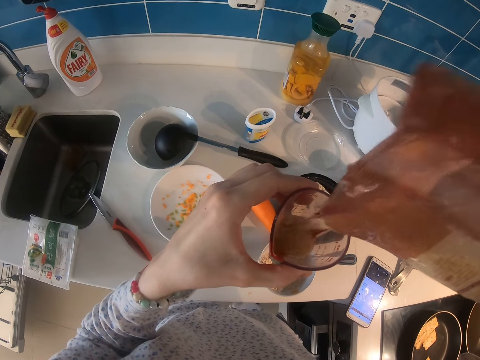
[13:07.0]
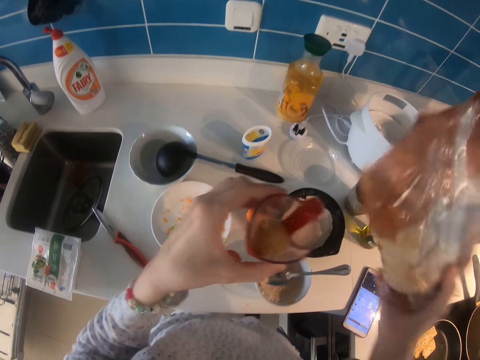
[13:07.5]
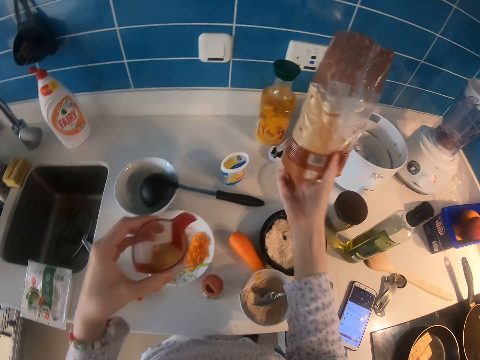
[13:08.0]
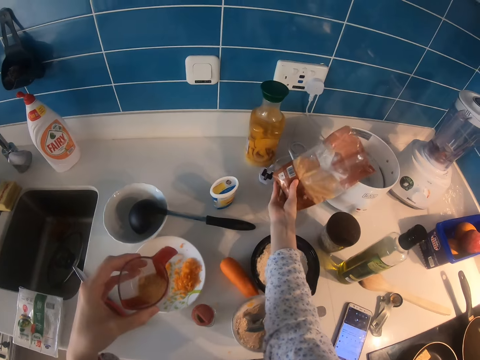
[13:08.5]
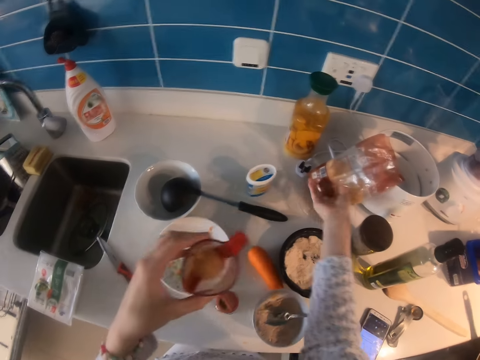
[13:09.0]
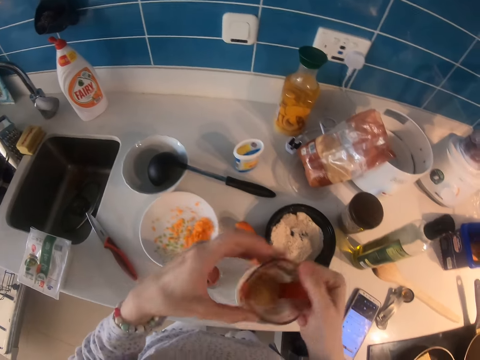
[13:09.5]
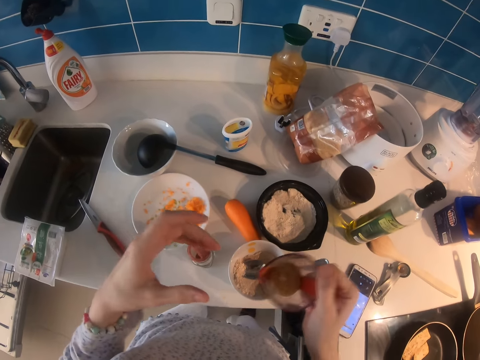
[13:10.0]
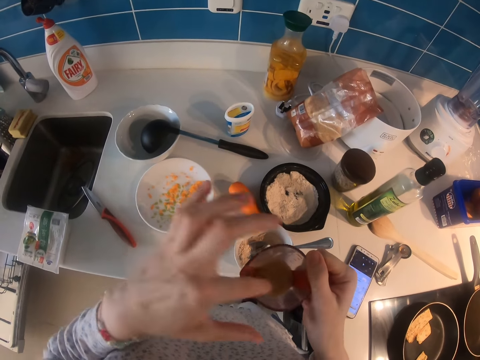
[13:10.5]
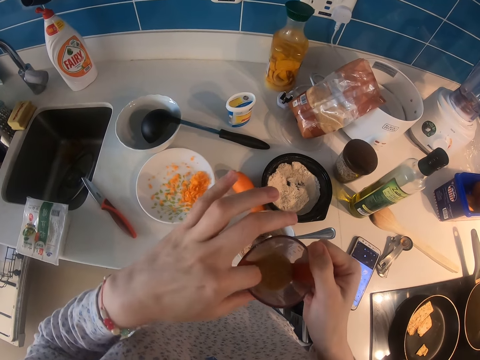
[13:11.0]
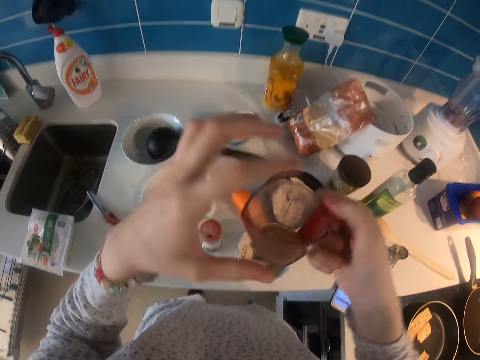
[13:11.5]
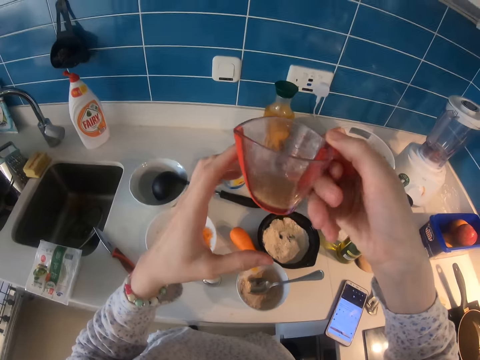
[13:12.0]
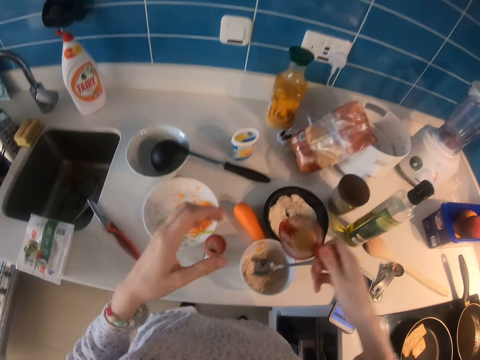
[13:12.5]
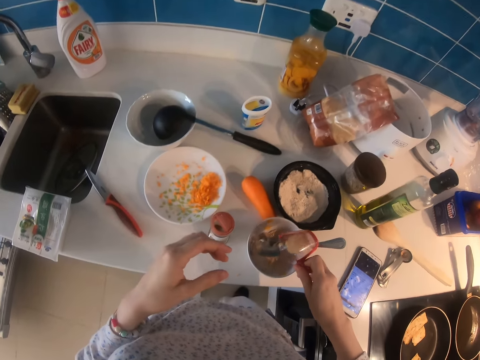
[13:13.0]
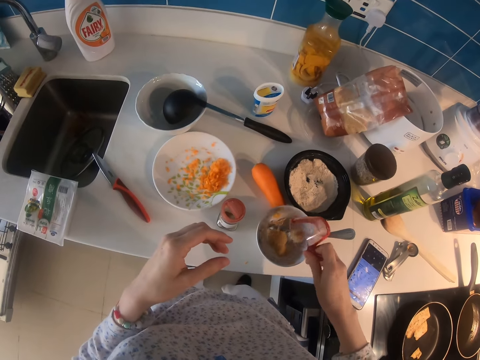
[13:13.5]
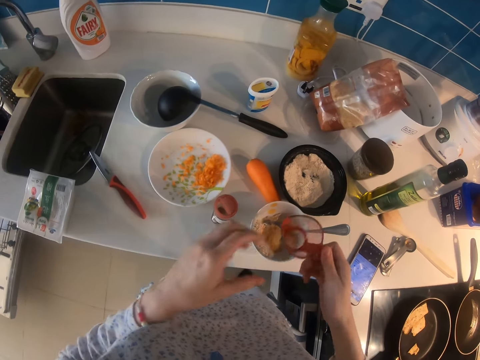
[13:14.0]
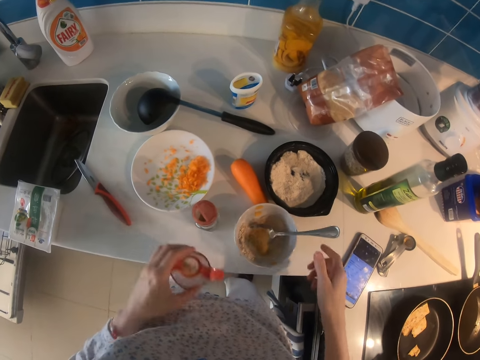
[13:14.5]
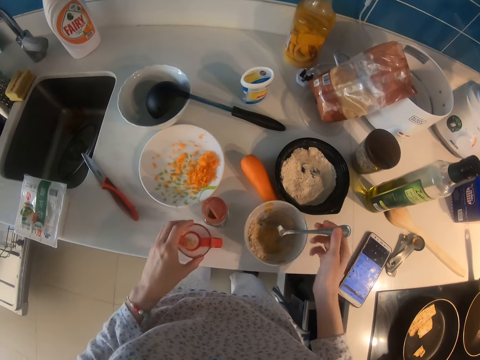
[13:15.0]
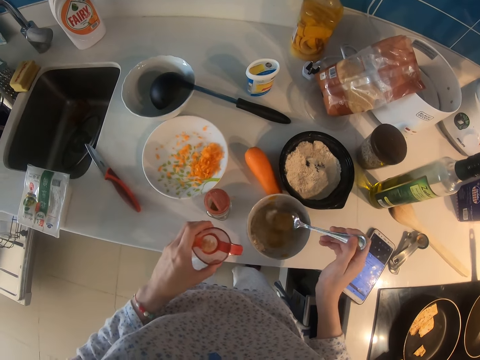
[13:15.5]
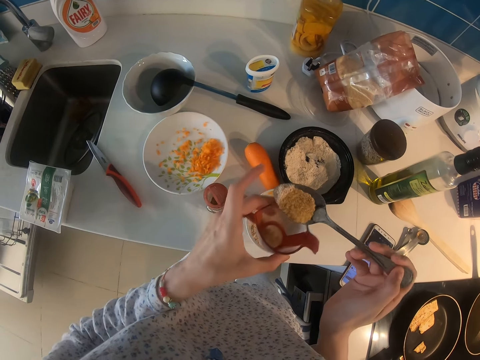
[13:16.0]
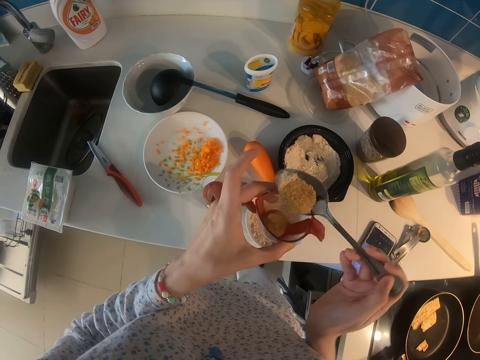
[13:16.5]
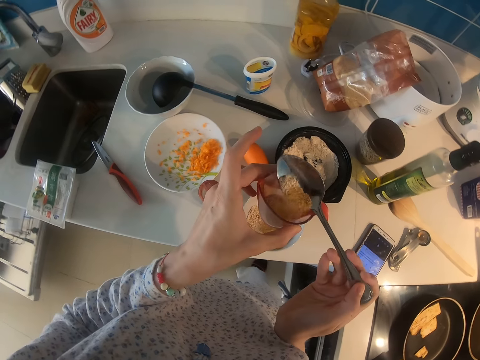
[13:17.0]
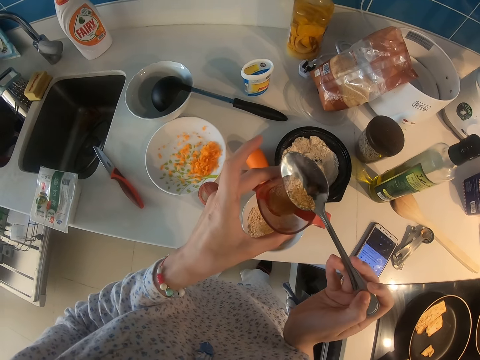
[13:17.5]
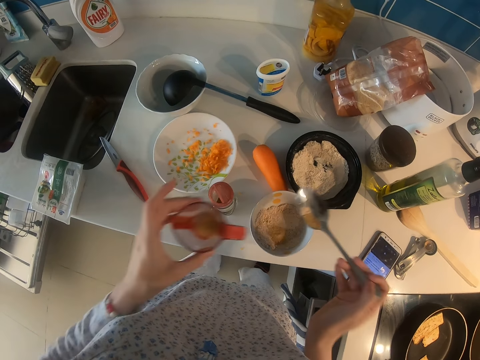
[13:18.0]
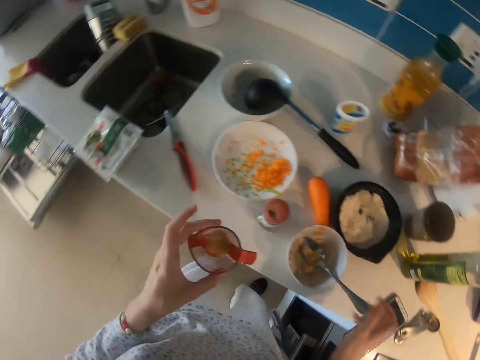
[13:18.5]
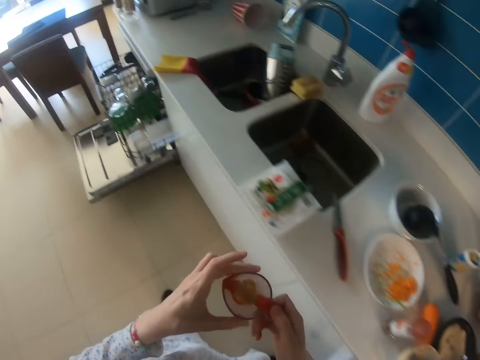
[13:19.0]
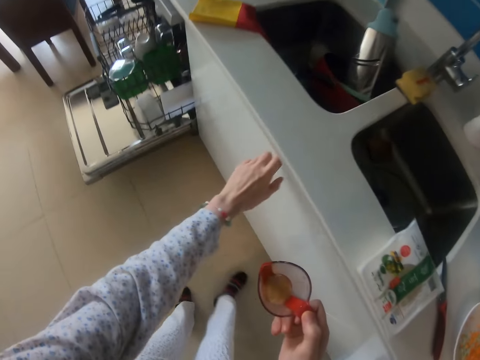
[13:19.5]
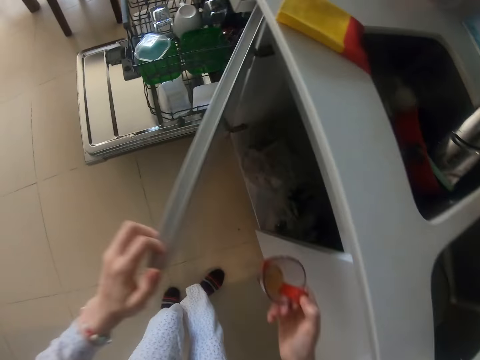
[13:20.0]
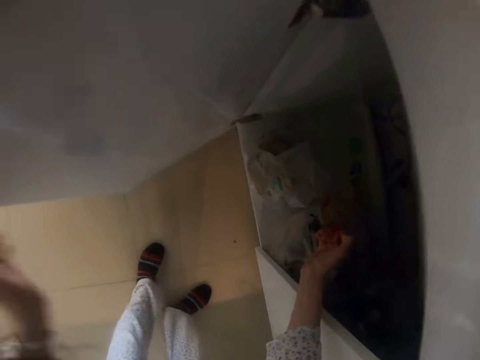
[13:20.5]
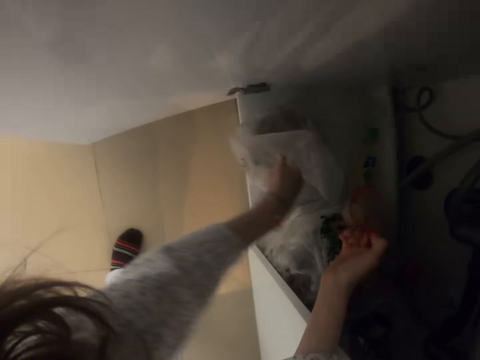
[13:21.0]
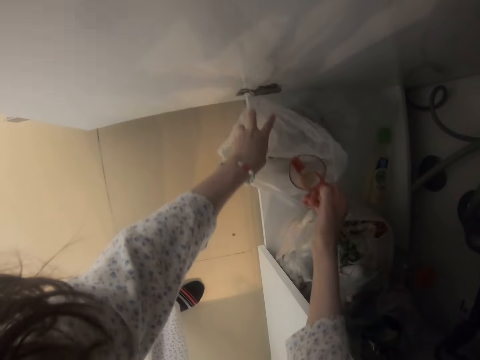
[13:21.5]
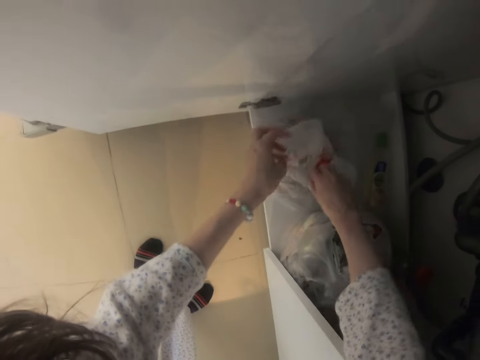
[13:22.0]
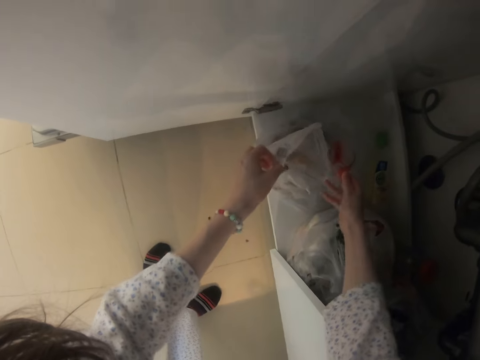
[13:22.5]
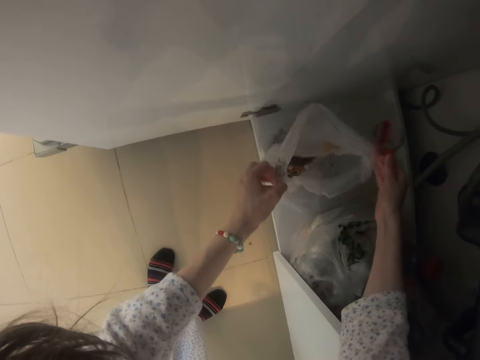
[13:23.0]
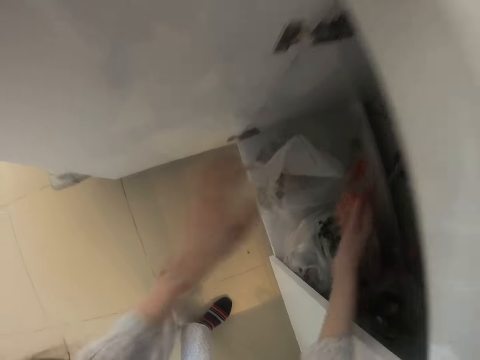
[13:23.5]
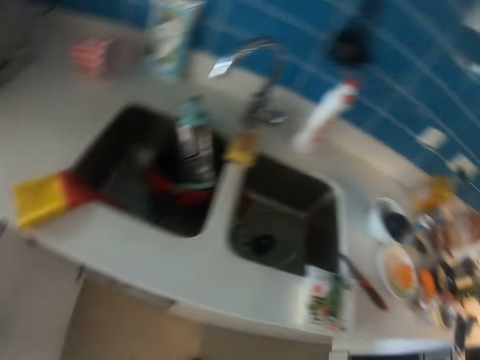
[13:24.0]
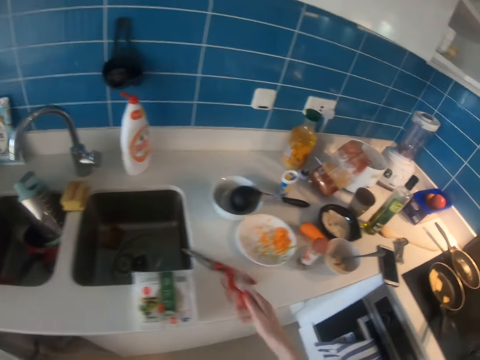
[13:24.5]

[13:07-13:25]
The camera wearer returns the sugar in the nylon on the cabinet. They shake the measuring jar. They touch the sugar. They put a finger in the measuring jar and remove the finger from the measuring jar. They add the sugar in the bowl. They pick up a spoon. They reduce the sugar. They pour the sugar in a cup with the spoon. They put the spoon in the bowl. They walk and open the cabinet drawer. They put the sugar in the nylon.

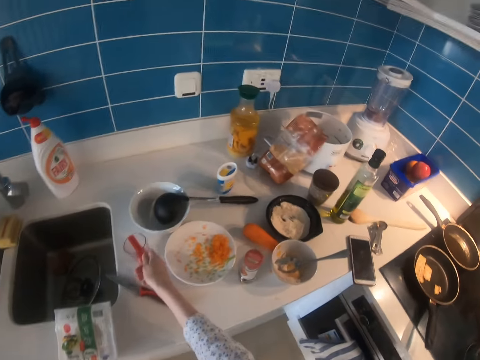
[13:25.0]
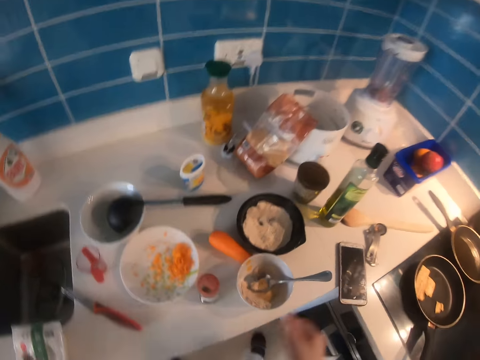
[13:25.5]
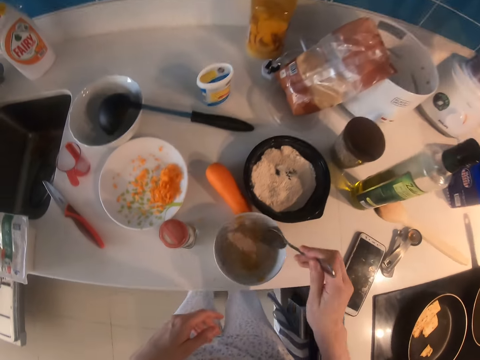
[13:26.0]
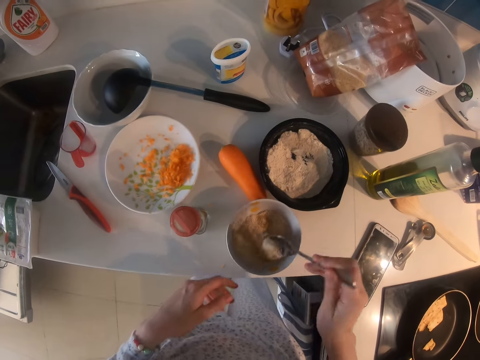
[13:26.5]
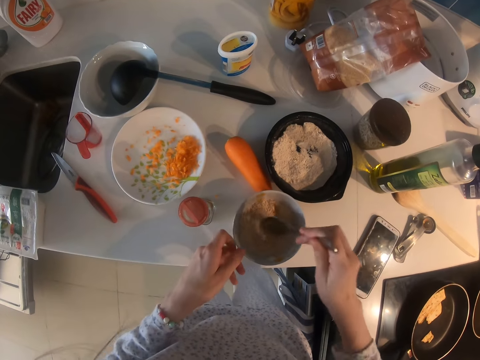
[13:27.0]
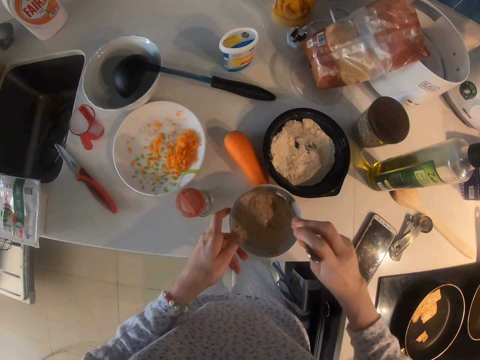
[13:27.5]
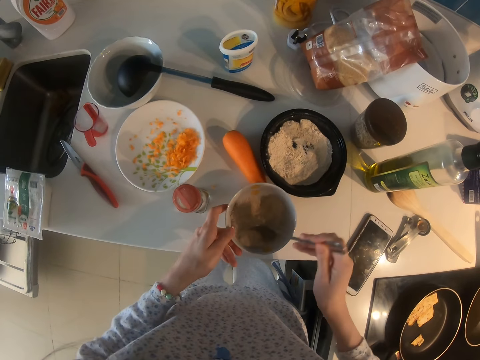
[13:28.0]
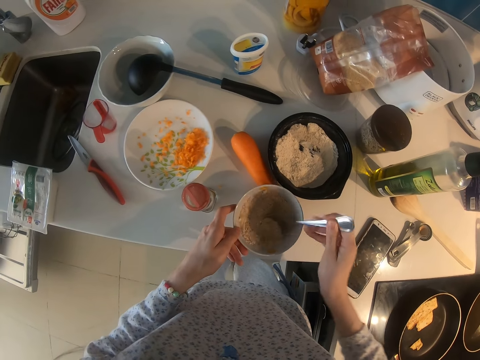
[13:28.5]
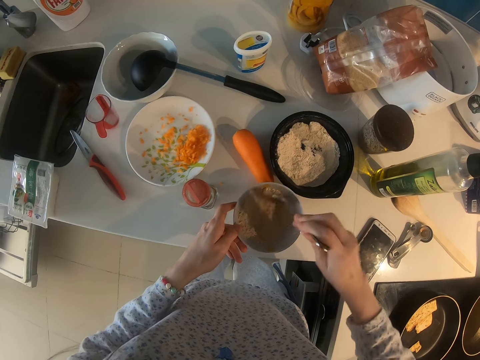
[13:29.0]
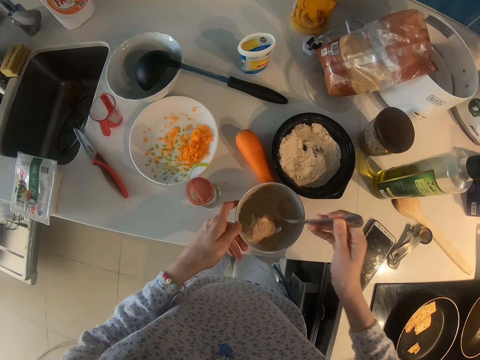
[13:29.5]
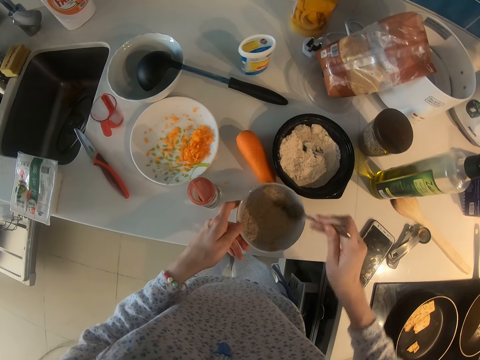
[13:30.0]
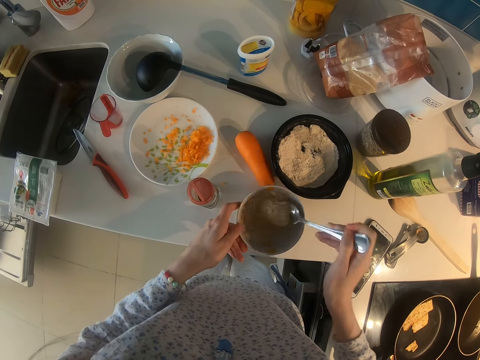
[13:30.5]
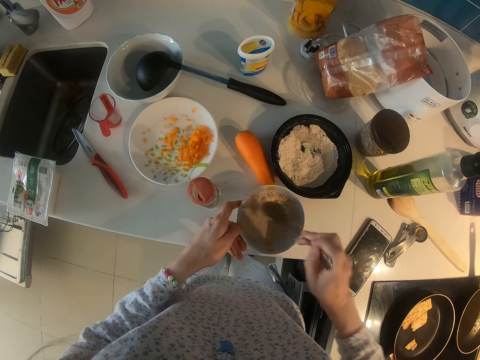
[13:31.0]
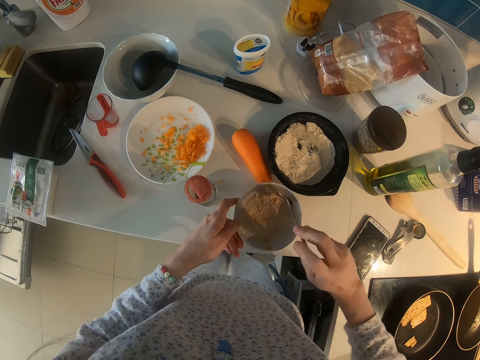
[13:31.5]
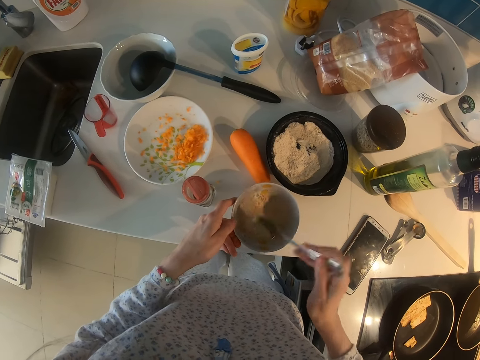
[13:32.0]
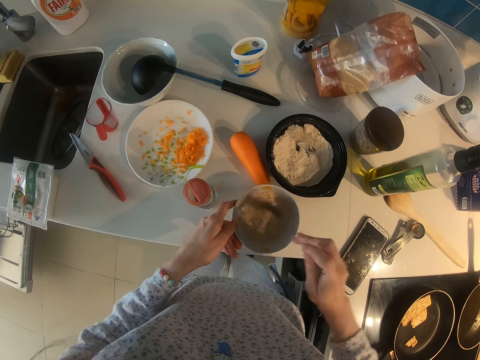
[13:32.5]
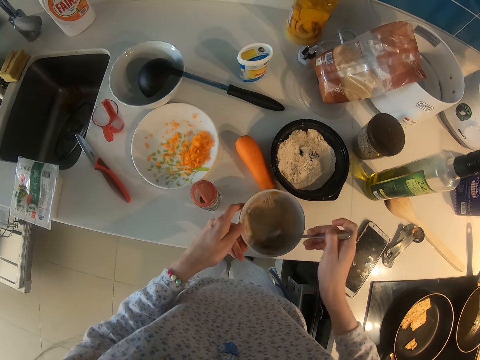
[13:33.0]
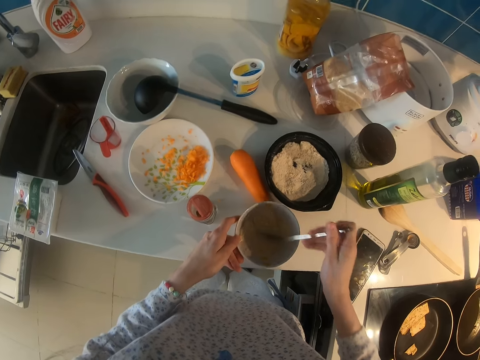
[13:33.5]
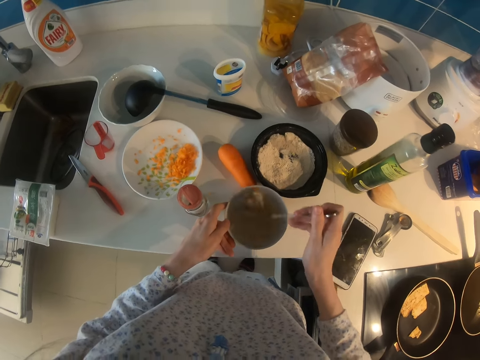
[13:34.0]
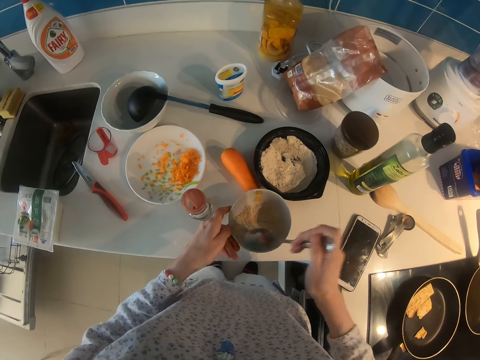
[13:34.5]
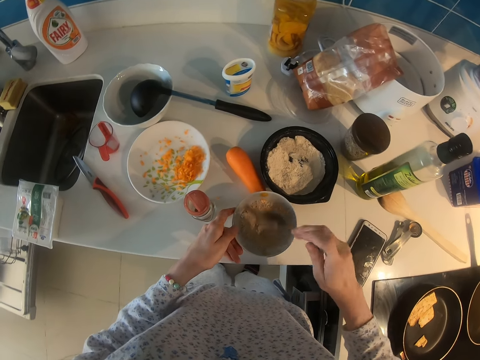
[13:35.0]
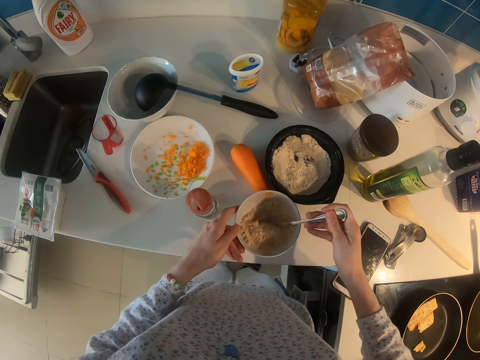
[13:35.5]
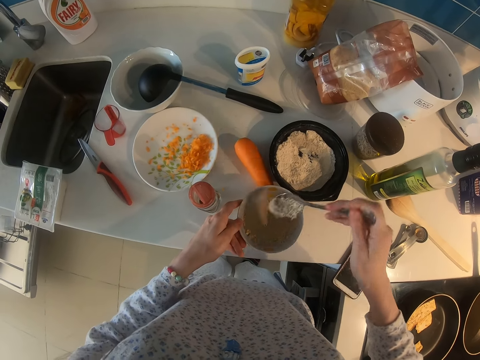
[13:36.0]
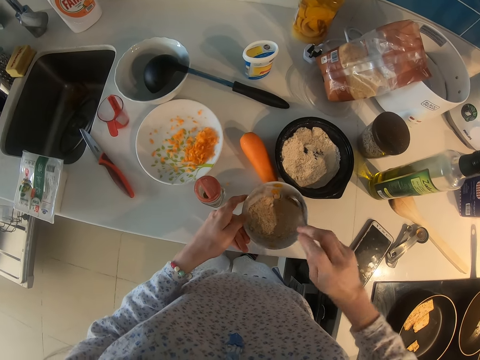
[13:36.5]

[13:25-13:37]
The camera wearer closes the cabinet drawer, walks, and puts the measuring jar on the kitchen cabinet. They mix flour with a spoon repeatedly.
